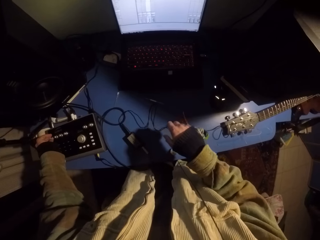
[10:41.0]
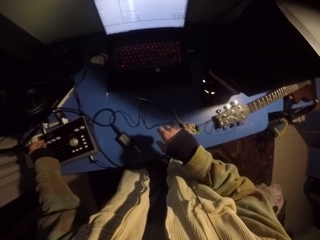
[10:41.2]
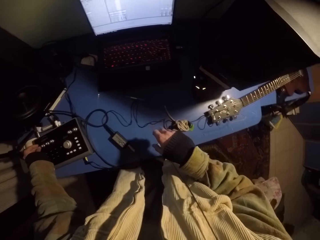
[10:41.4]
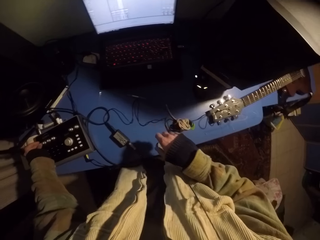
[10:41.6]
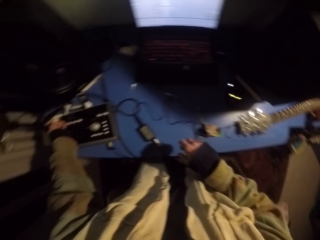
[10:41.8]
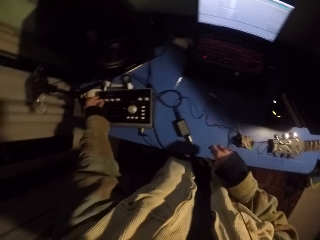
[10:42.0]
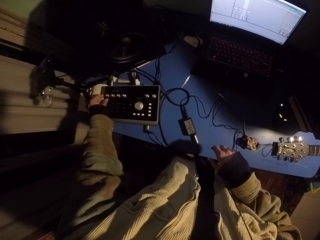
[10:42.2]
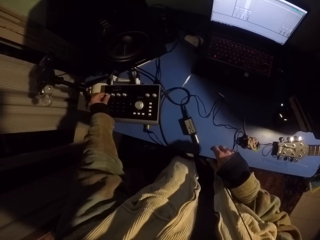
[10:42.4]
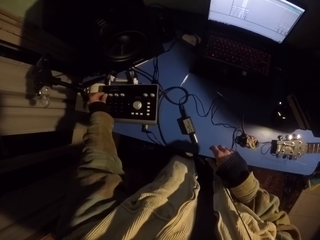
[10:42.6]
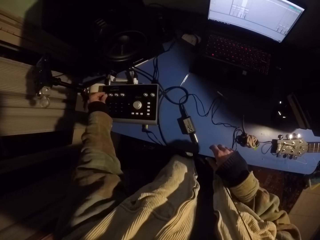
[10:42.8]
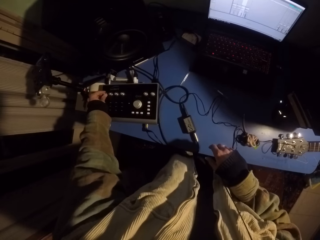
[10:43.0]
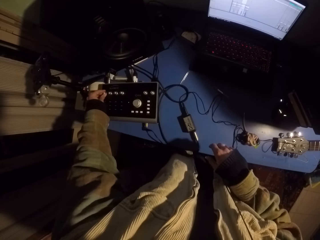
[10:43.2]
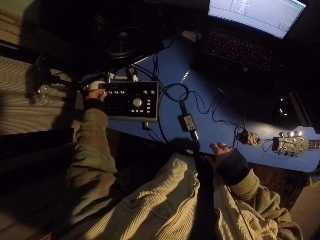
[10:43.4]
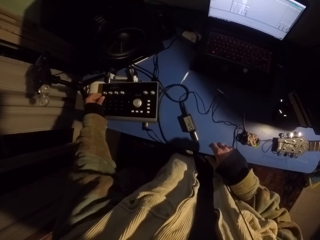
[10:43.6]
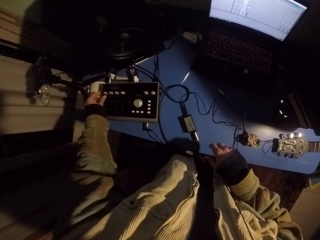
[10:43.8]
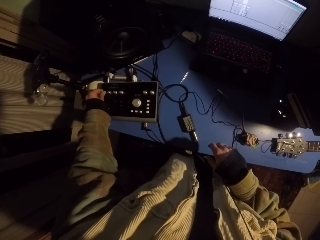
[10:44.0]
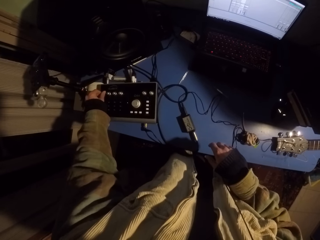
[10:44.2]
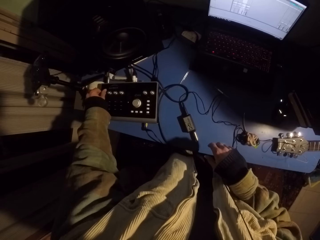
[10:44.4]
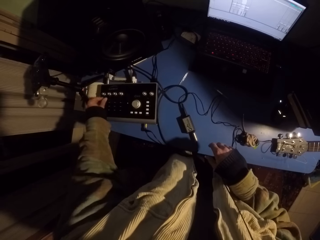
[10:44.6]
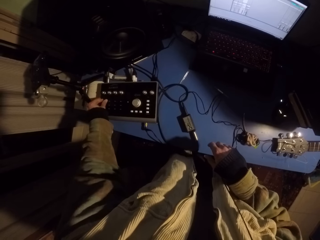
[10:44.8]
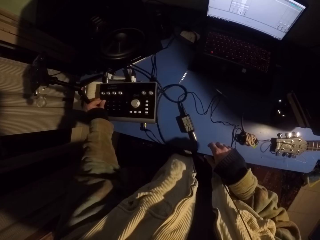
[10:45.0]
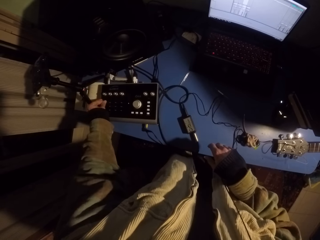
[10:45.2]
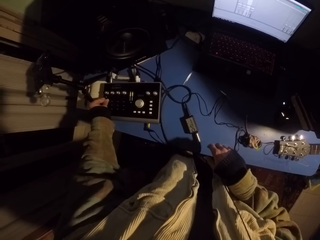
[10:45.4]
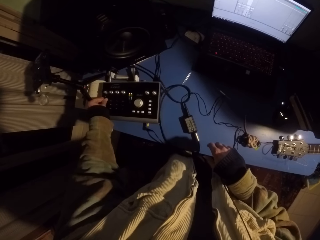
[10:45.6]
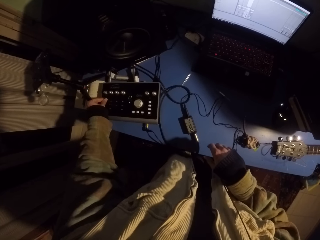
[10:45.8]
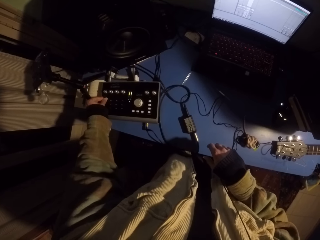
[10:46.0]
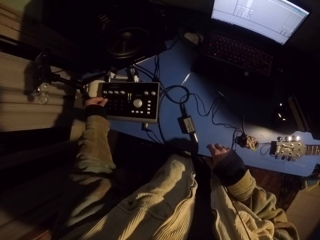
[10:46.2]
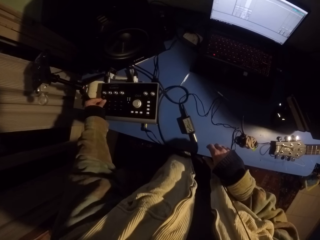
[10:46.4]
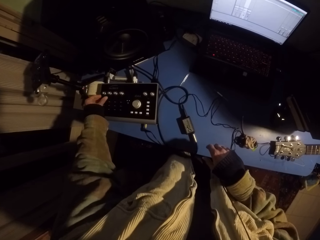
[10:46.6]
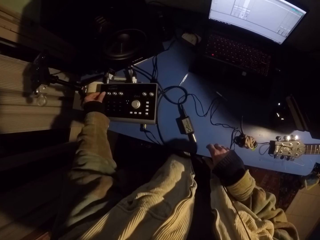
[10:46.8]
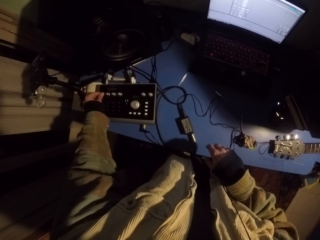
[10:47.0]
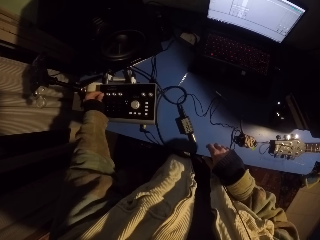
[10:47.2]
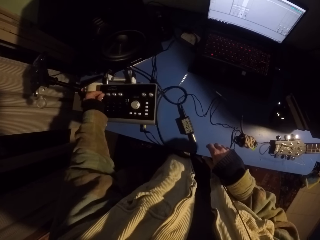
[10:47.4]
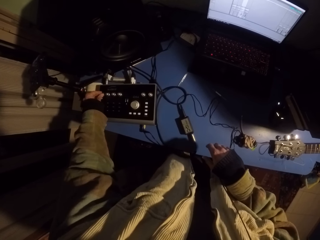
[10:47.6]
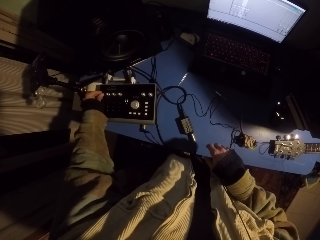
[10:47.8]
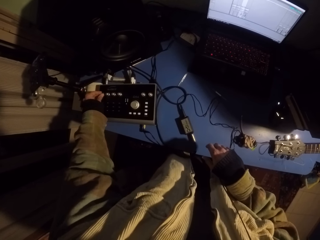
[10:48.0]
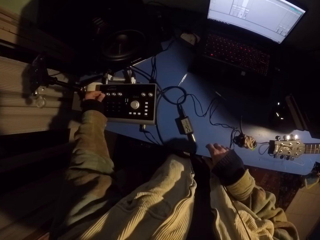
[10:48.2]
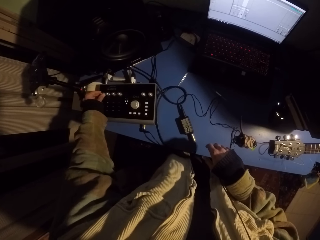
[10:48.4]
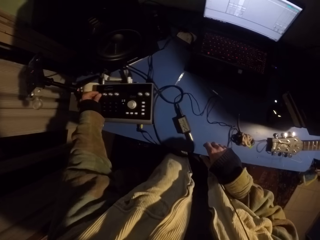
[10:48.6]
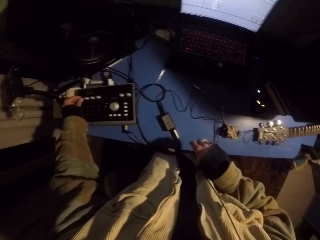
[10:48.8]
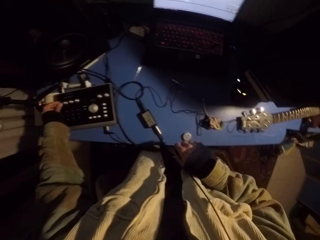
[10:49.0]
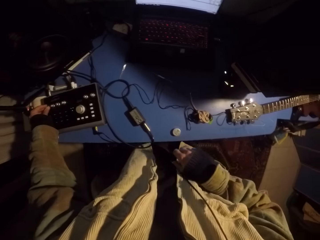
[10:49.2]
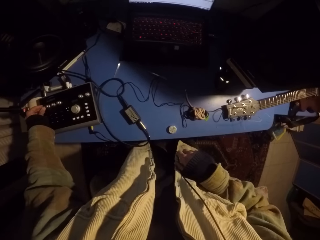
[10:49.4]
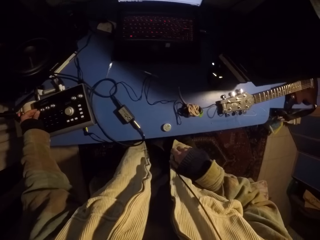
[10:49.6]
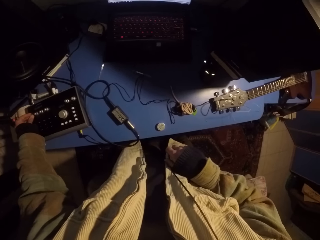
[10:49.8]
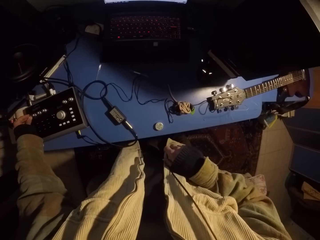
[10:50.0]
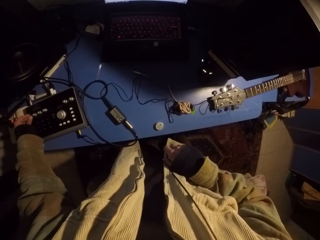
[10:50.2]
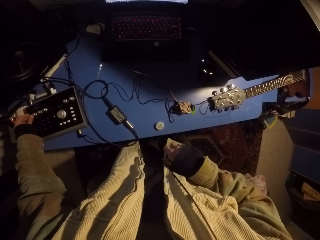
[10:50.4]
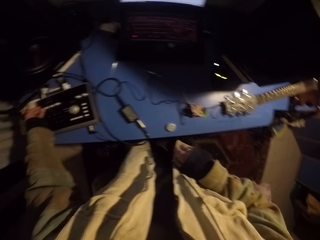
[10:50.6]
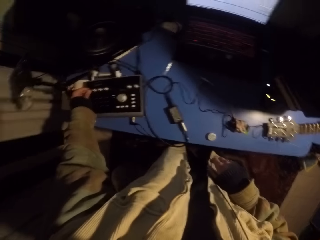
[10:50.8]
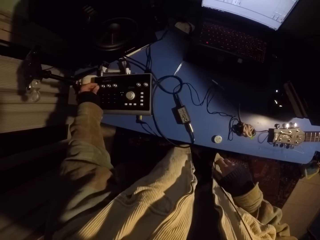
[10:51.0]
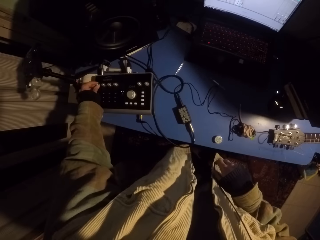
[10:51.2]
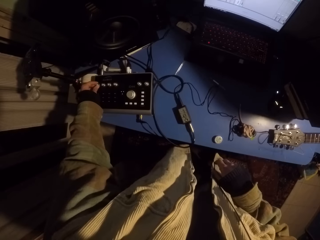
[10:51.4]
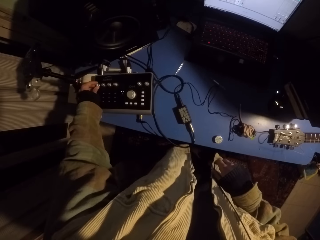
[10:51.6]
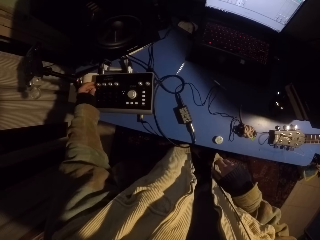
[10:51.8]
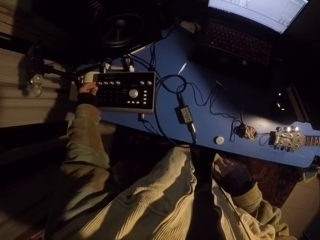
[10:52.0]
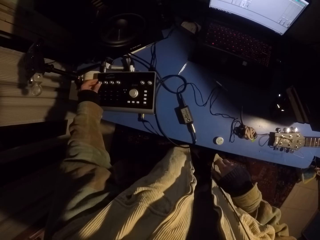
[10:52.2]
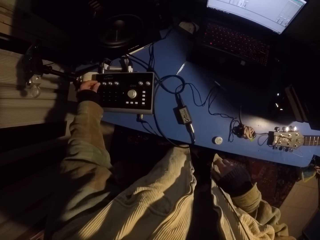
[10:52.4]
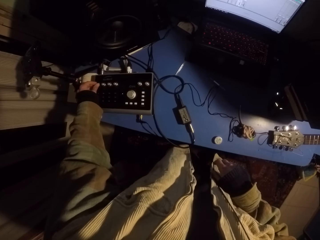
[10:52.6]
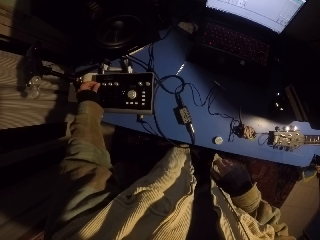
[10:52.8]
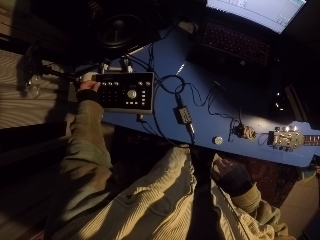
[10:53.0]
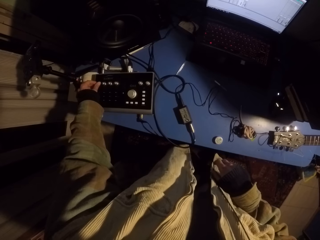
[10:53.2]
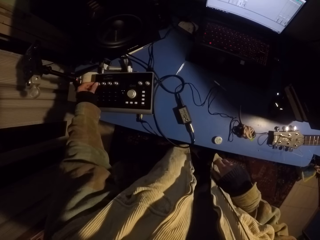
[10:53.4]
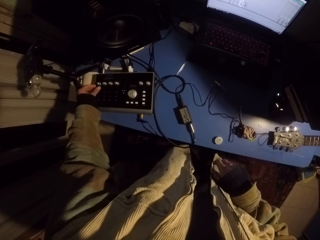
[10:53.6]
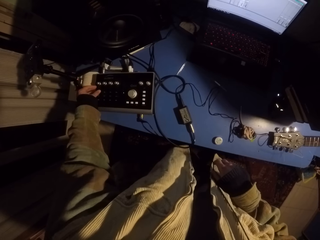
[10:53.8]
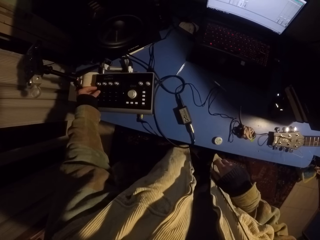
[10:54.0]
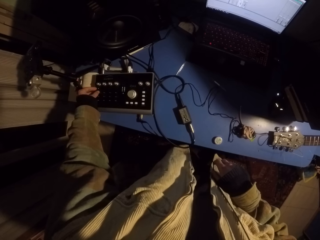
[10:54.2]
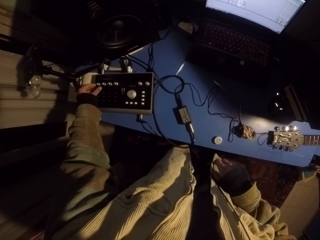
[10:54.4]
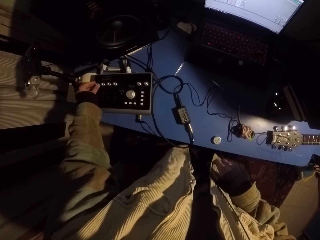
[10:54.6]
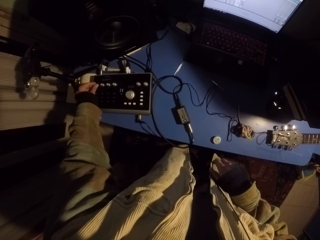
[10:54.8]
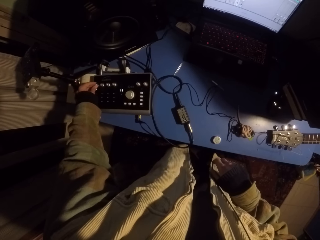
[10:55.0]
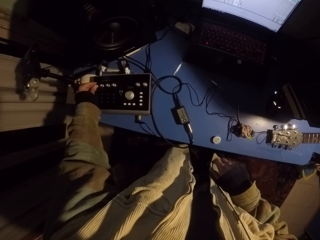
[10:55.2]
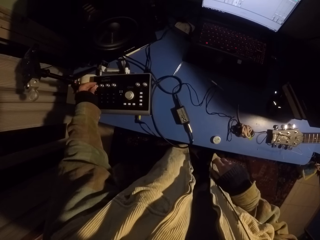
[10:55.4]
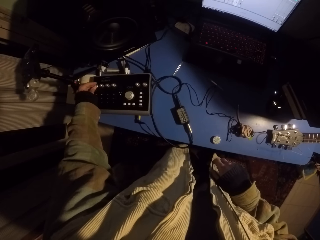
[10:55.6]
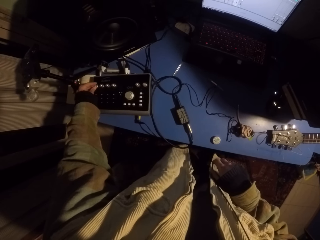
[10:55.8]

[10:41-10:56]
The camera wearer presses a machine button. They rotate the machine button. They press the machine button. They rotate the machine button.

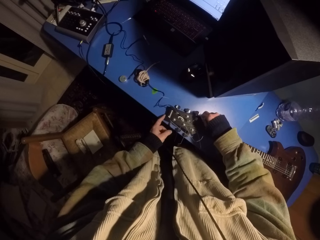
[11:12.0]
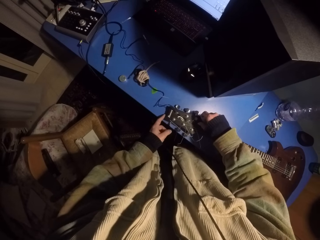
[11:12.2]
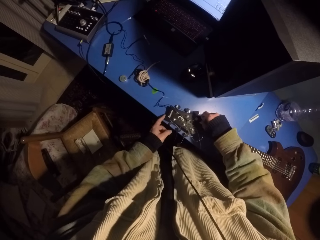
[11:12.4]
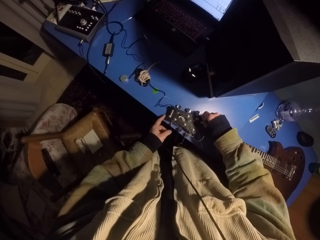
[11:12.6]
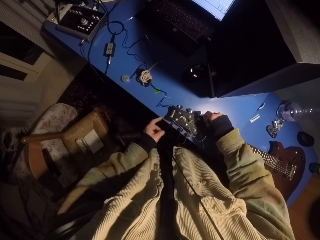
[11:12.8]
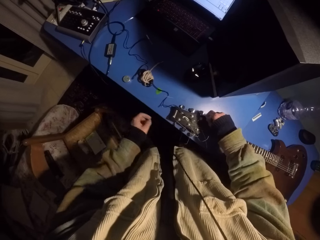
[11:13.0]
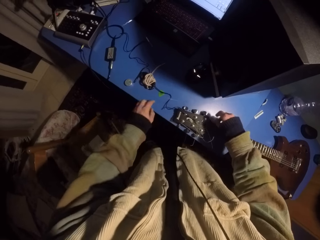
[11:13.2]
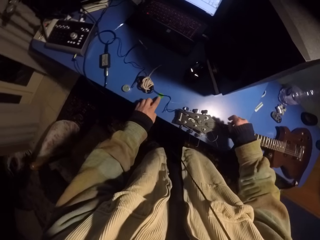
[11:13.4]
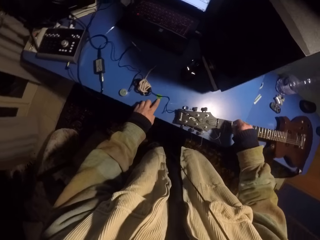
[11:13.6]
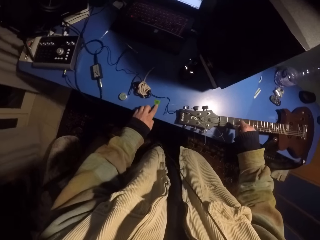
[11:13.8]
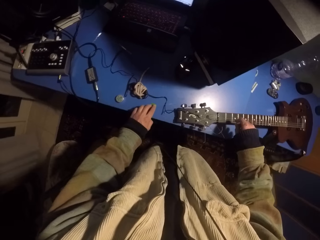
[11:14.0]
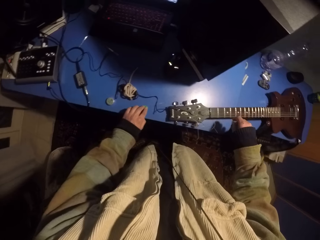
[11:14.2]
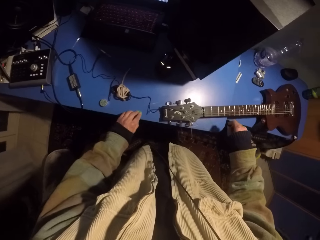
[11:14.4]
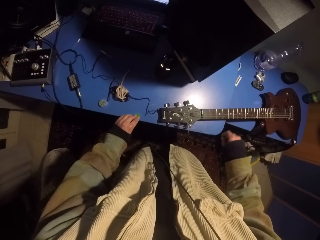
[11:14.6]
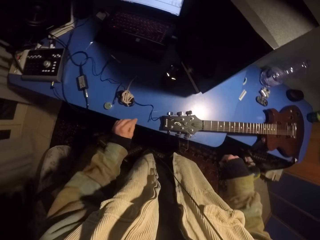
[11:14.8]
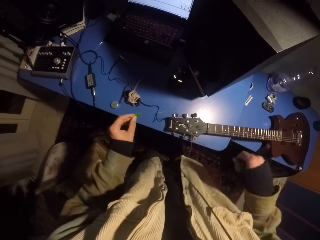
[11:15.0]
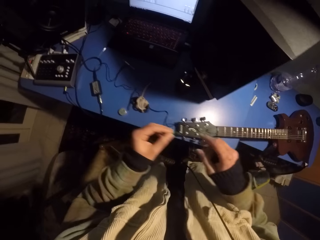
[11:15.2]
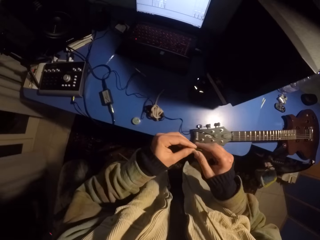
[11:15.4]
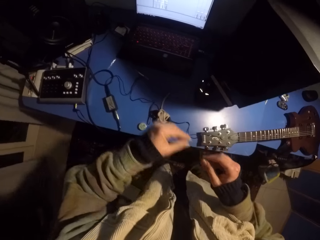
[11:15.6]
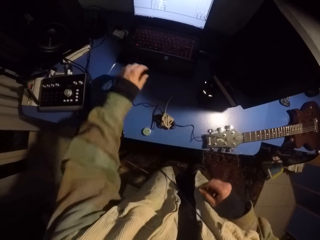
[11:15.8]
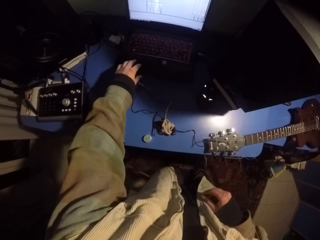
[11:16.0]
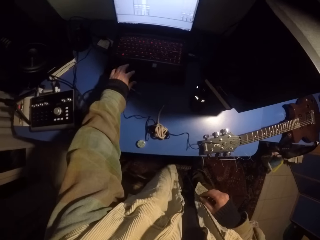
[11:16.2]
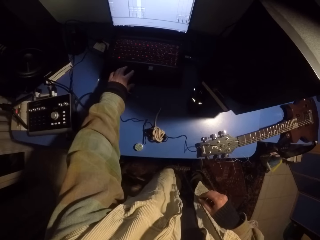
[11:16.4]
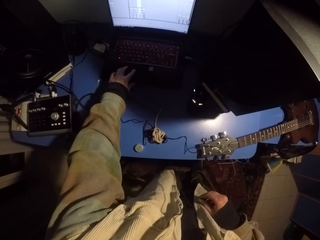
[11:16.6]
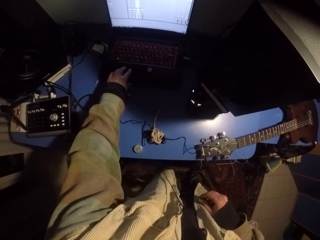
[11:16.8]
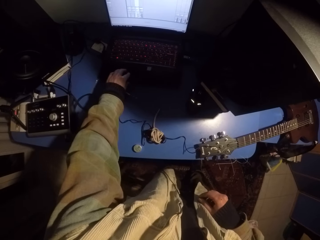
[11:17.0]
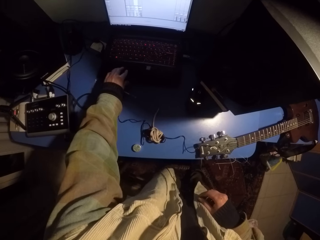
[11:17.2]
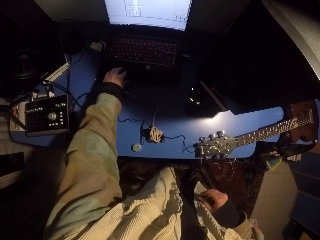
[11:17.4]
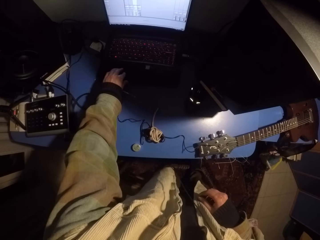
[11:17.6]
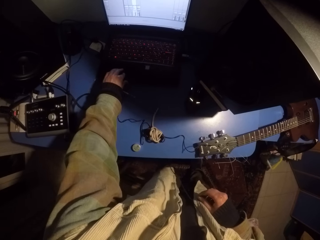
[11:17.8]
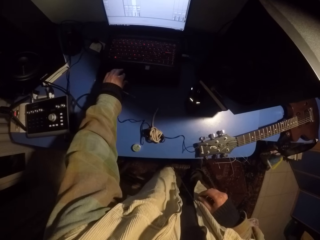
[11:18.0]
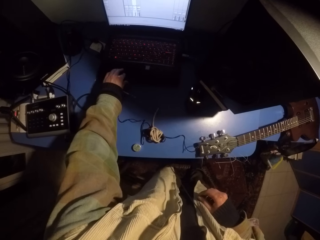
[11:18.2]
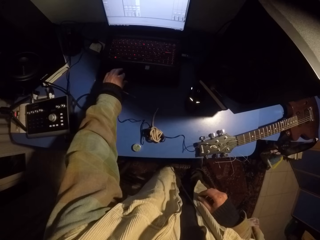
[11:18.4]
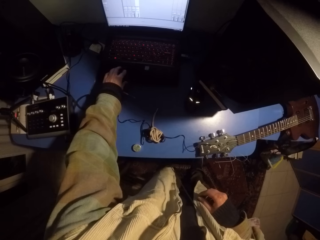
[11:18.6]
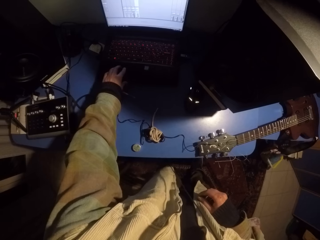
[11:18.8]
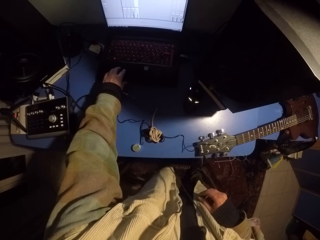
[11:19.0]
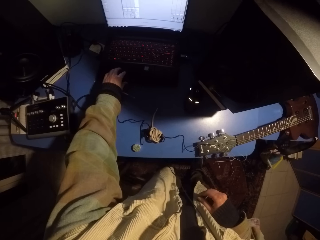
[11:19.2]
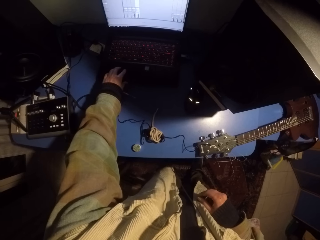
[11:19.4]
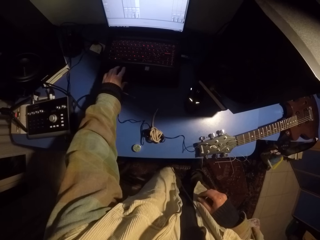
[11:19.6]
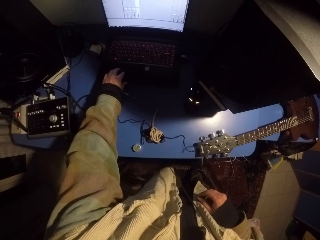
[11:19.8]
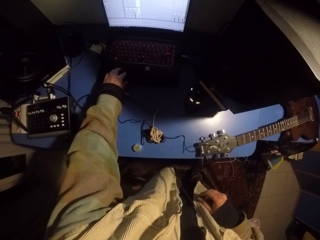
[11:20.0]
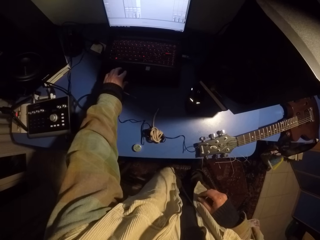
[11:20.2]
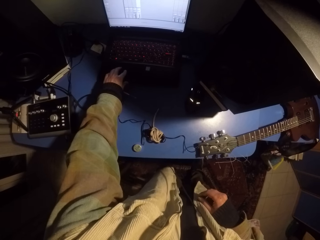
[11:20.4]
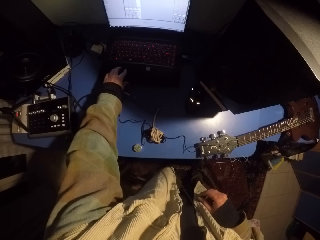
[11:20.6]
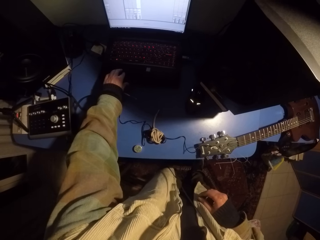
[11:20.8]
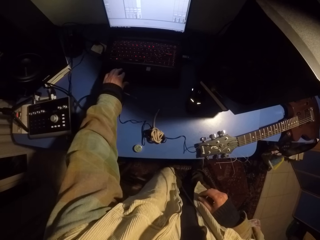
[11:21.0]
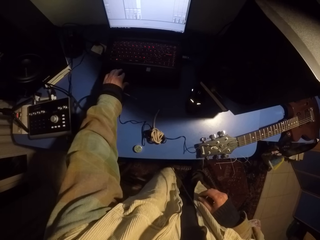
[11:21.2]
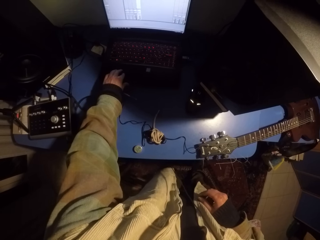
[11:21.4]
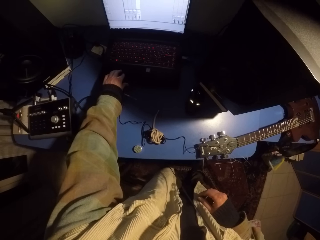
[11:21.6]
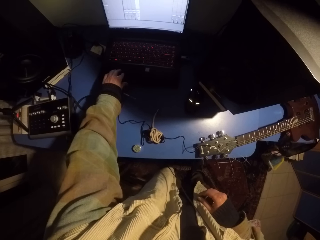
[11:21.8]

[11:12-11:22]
The camera wearer moves a guitar pick. They exchange the hand holding an object. They pick up the guitar pick with the right hand. They operate the laptop.
